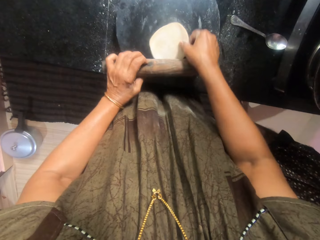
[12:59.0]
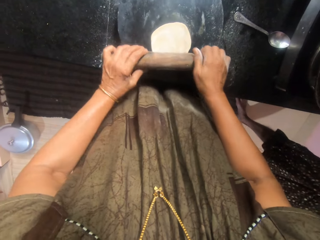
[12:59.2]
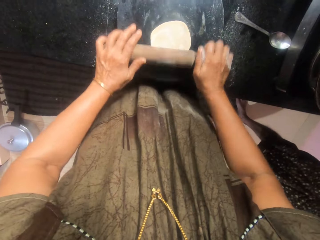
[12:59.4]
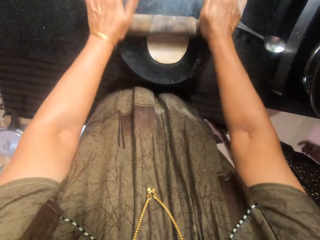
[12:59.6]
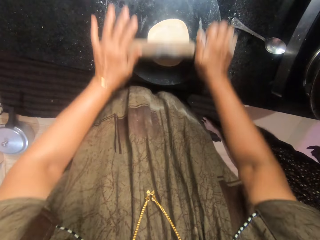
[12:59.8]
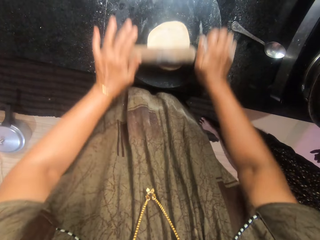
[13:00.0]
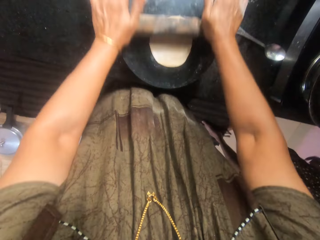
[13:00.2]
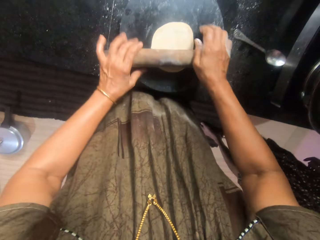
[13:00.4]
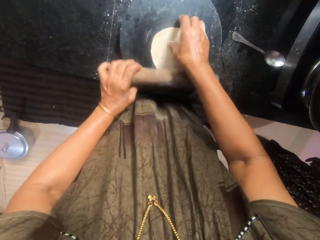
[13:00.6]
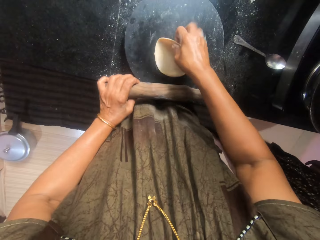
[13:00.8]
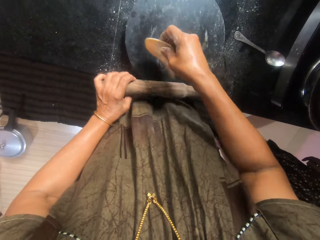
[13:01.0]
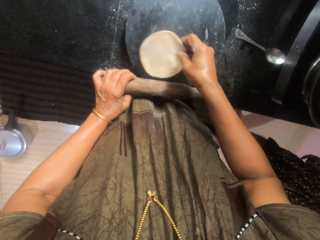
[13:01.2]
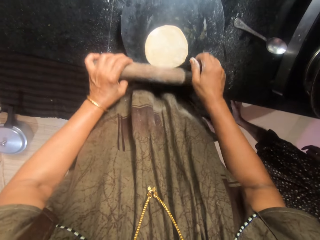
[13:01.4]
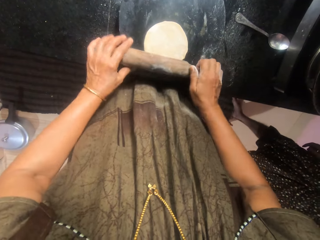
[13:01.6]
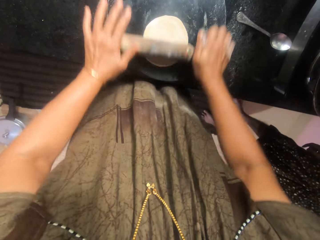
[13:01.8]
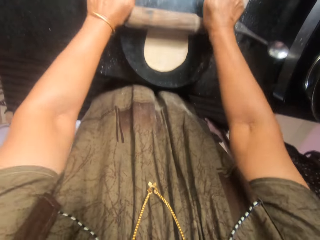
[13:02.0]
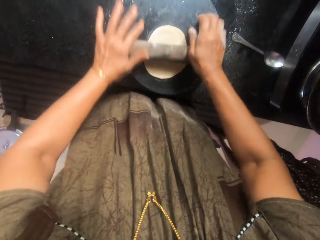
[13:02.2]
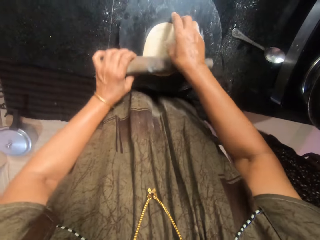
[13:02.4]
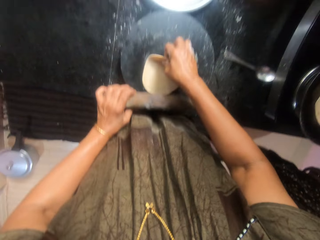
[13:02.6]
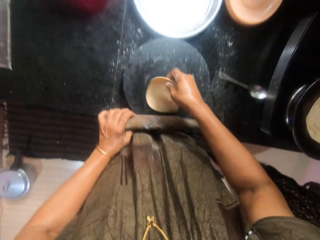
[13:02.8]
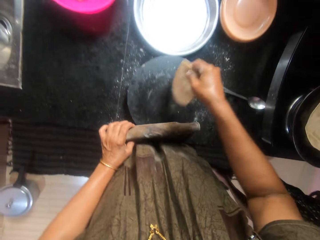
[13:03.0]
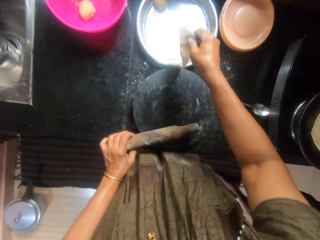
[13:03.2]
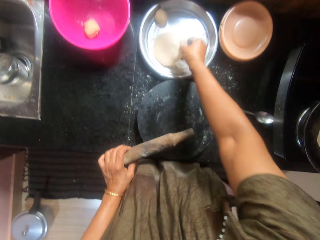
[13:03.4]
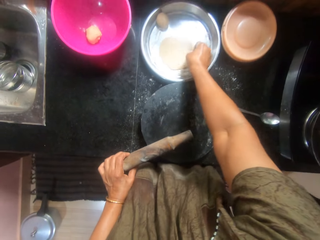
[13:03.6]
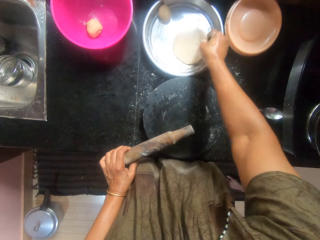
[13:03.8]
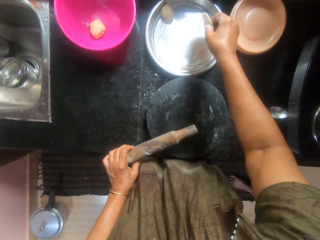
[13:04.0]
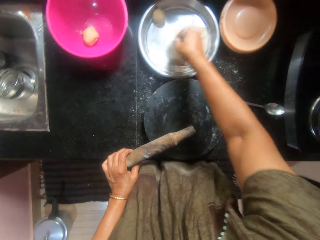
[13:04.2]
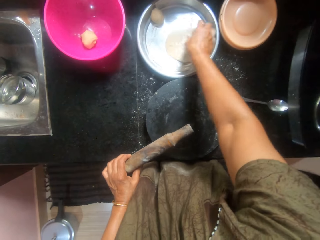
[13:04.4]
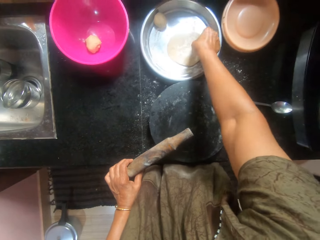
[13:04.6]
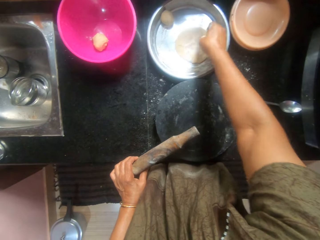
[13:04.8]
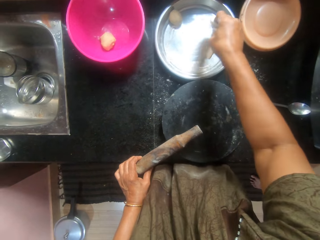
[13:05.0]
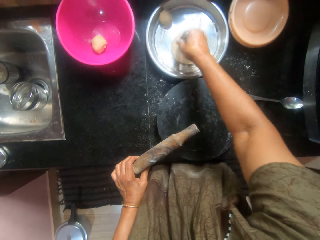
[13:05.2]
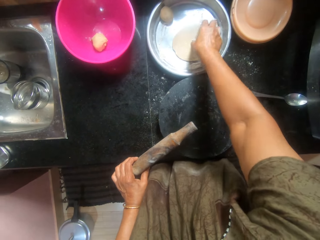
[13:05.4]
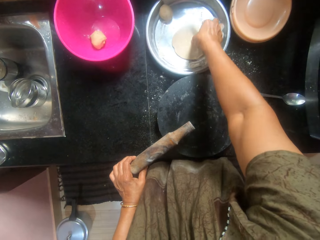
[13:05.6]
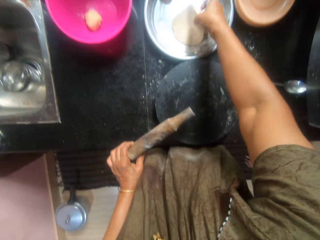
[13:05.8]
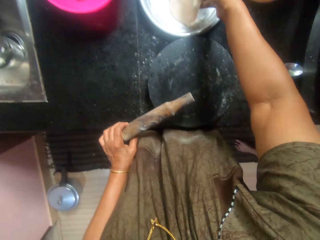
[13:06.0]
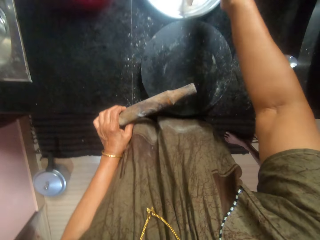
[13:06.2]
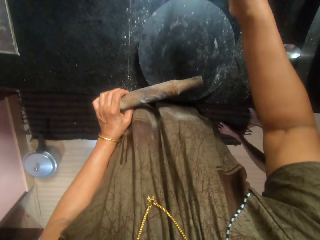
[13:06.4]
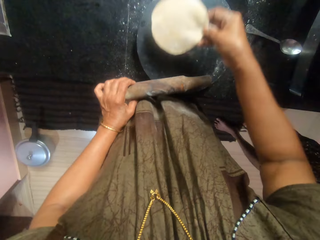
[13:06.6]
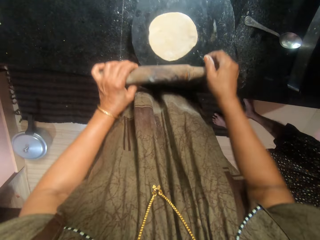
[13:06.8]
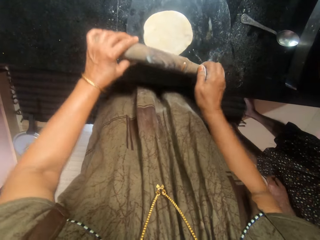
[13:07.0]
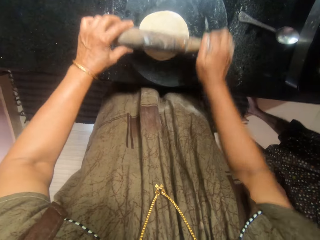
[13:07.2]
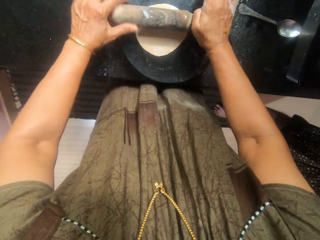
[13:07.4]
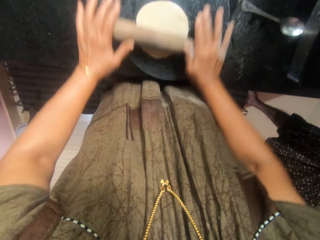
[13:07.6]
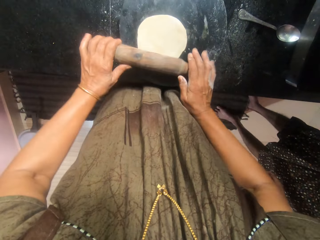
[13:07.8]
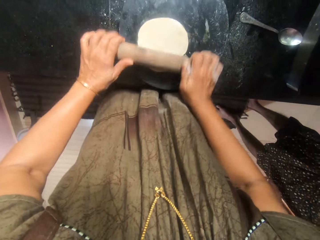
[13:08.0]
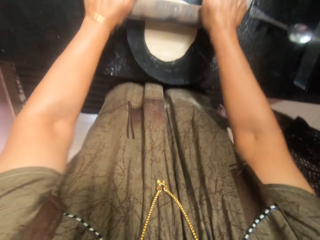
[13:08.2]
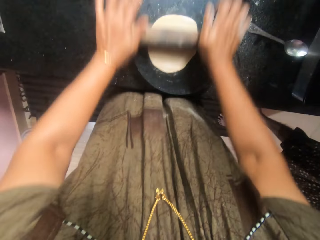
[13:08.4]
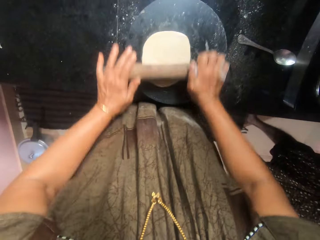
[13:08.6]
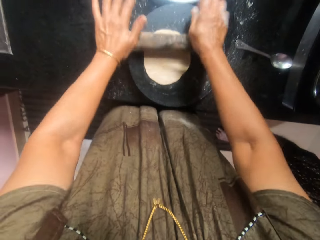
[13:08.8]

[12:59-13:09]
The camera wearer rotates the dough, flattens the dough with the rolling pin, adjusts the position of the dough on the pastry board, and flattens the dough with the rolling pin. A man stands in the kitchen. The camera wearer rotates the dough. They mix the dough with flour inside the tray. They apply the dough ball on the flour. They place the dough on the pastry board. They flatten the dough with the rolling pin.

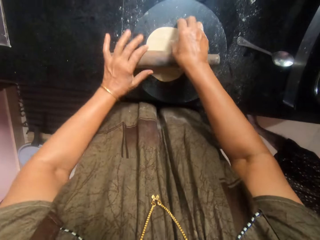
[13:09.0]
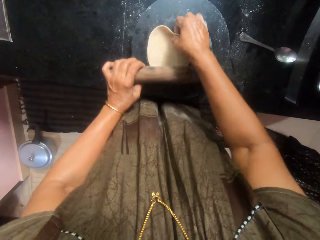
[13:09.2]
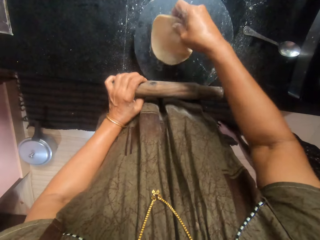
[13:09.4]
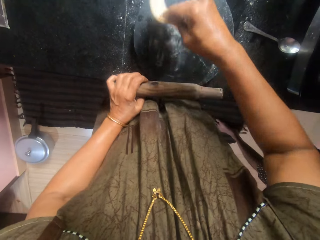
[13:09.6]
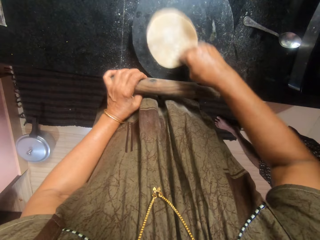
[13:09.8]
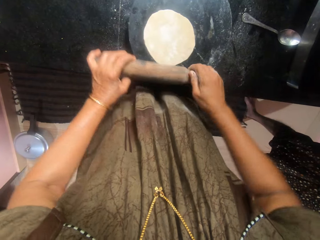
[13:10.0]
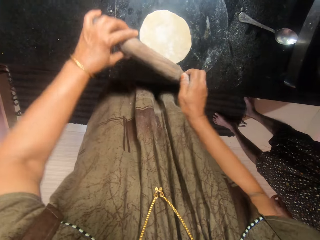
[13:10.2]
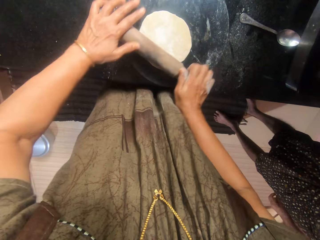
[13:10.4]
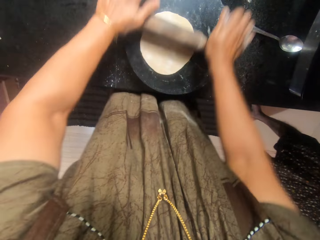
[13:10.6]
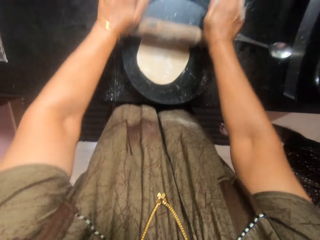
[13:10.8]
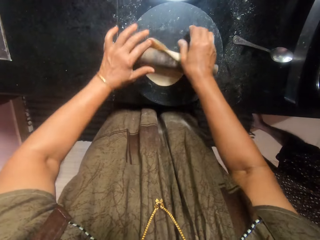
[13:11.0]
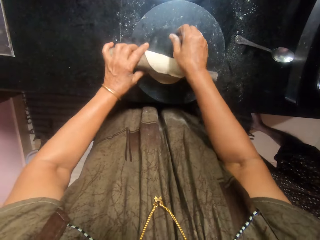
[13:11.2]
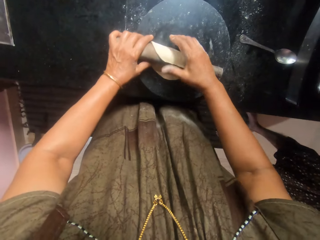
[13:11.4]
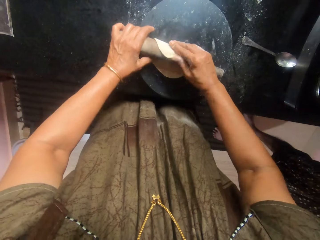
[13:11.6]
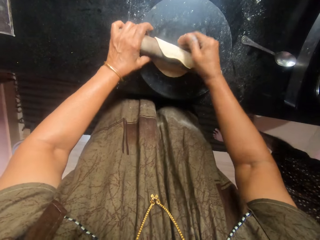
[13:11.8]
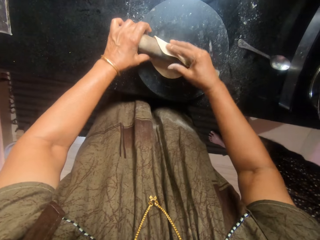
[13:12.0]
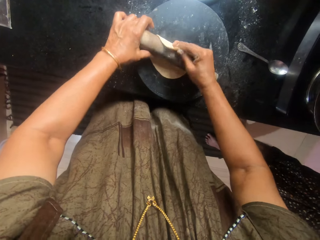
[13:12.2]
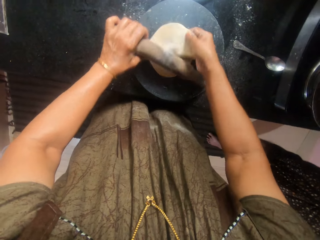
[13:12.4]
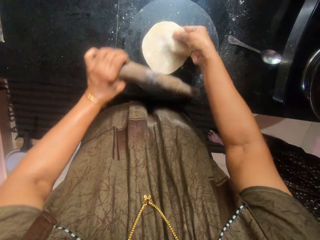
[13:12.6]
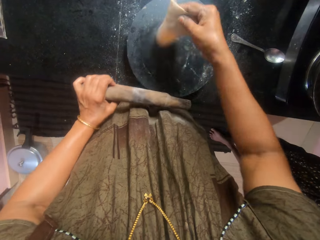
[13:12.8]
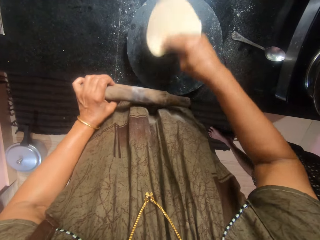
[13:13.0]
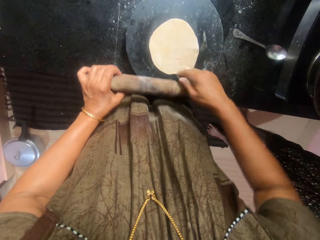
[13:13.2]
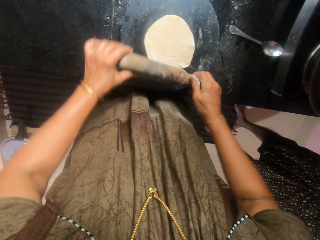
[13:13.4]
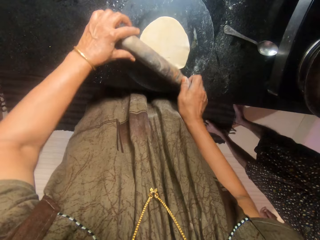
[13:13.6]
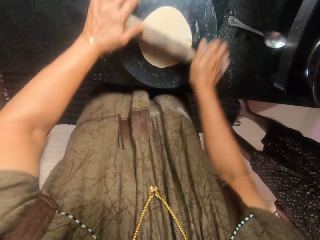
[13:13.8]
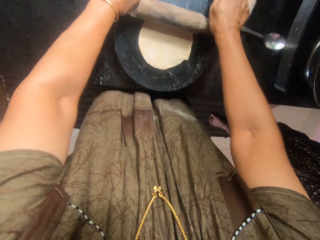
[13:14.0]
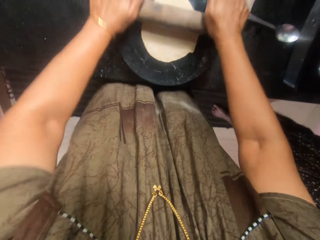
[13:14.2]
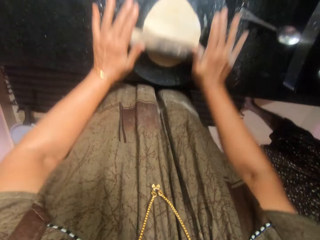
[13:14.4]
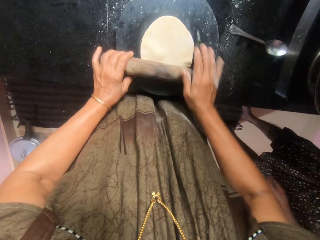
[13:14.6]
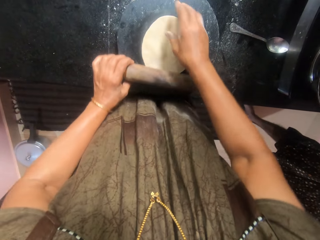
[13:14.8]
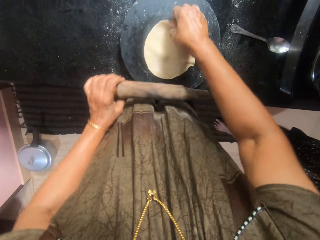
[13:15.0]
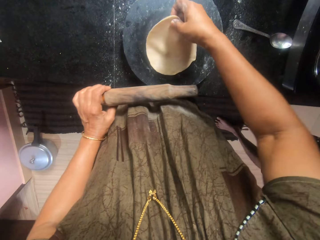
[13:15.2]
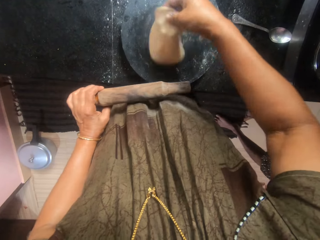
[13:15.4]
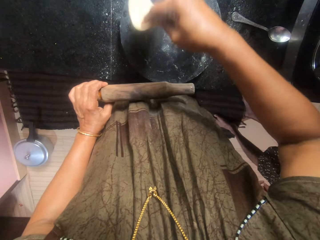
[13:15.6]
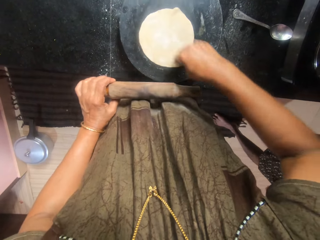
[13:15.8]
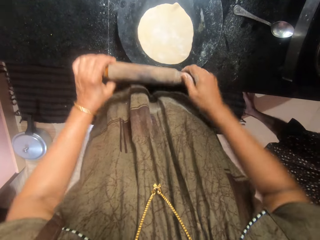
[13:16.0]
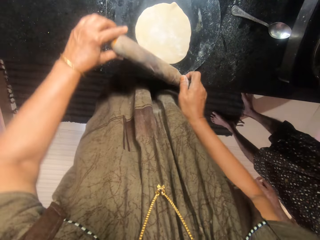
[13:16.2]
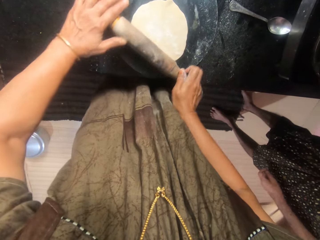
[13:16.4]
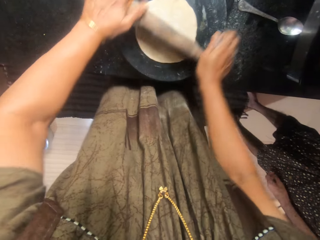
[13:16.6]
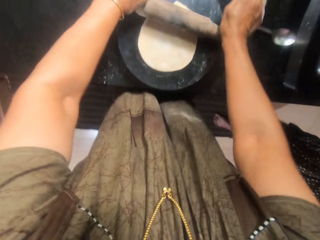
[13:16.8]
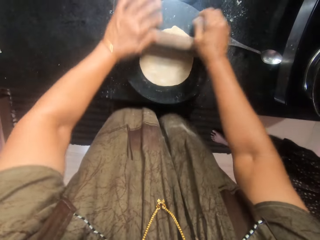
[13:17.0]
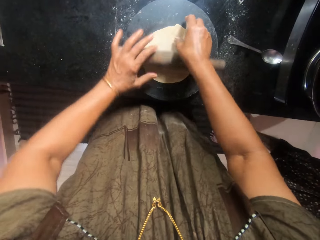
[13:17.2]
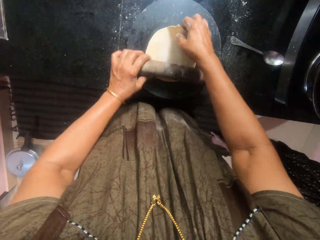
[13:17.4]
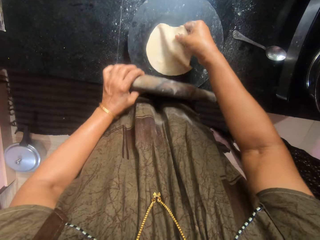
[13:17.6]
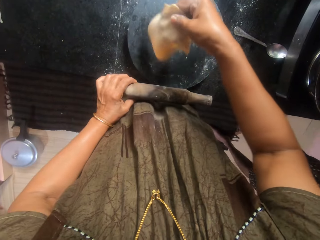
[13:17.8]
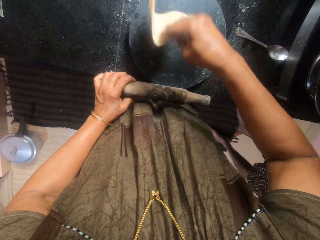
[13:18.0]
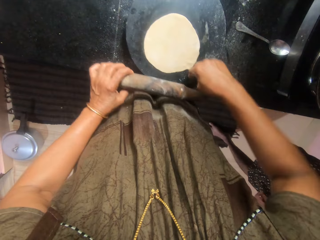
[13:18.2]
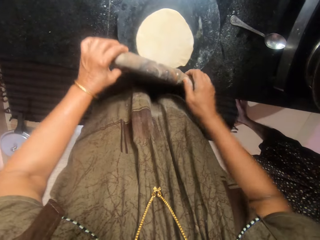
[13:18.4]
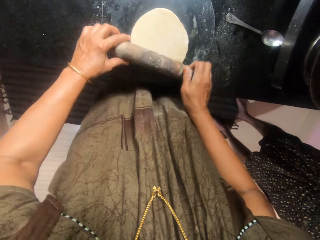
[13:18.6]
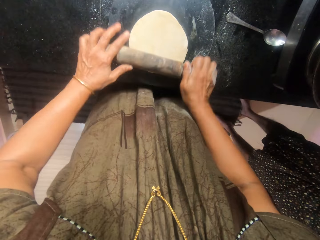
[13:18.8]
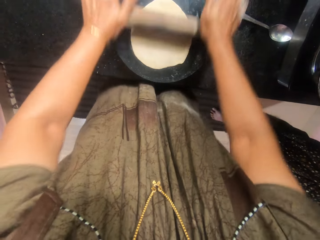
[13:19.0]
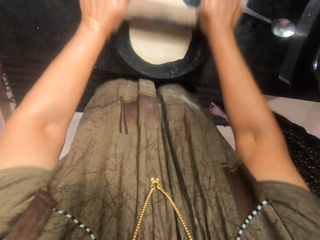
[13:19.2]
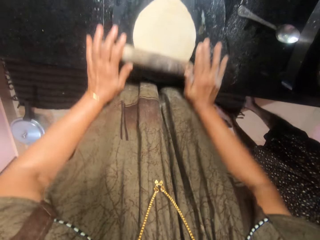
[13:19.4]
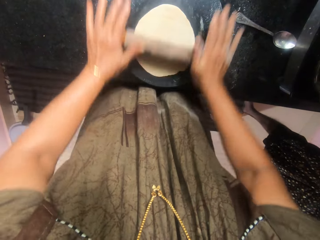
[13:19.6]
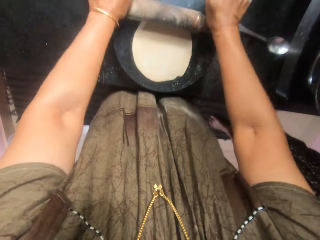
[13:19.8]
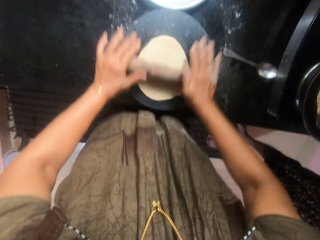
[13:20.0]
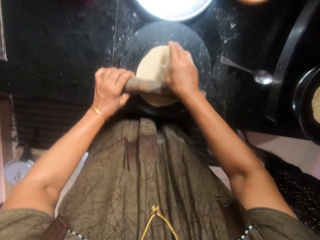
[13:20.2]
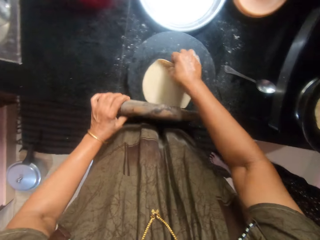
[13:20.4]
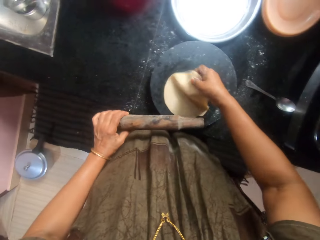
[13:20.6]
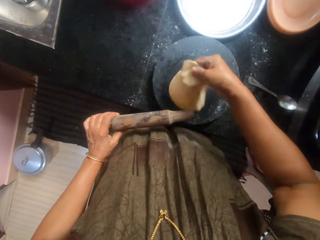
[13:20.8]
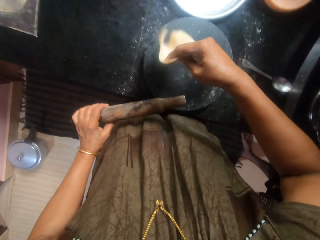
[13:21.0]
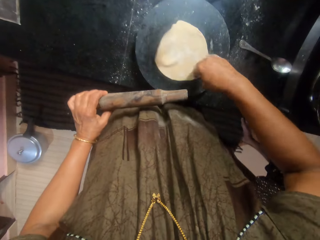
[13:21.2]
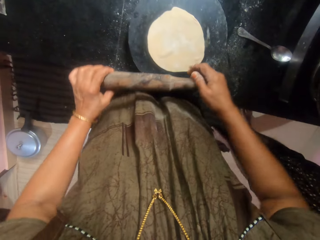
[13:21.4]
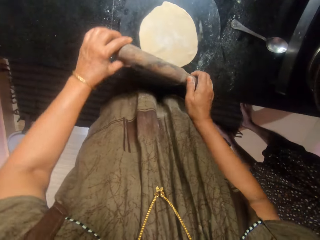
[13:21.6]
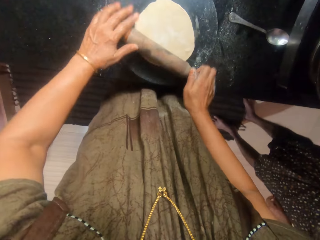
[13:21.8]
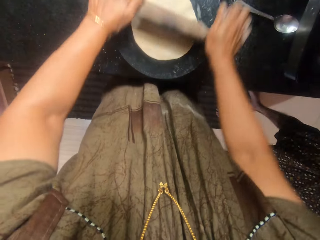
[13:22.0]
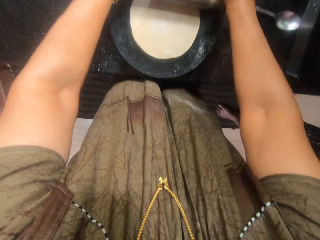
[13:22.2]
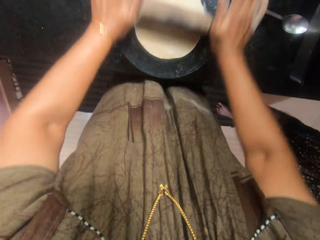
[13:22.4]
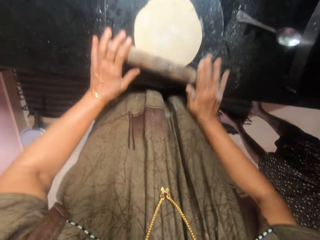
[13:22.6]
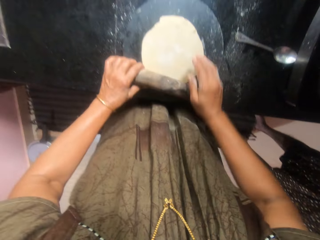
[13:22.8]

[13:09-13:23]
The camera wearer turns the dough upside down. They flatten the dough with the rolling pin. They turn the dough upside down. They flatten the dough with the rolling pin. They turn the dough upside down. They flatten the dough with the rolling pin. They turn the dough upside down. They flatten the dough with the rolling pin. They stand in the kitchen. They turn the dough upside down. They flatten the dough with the rolling pin.
